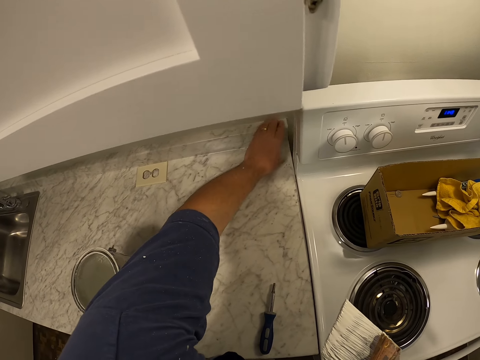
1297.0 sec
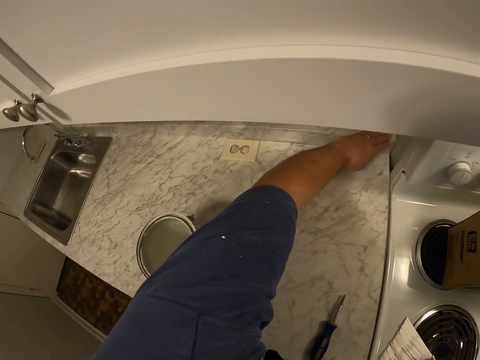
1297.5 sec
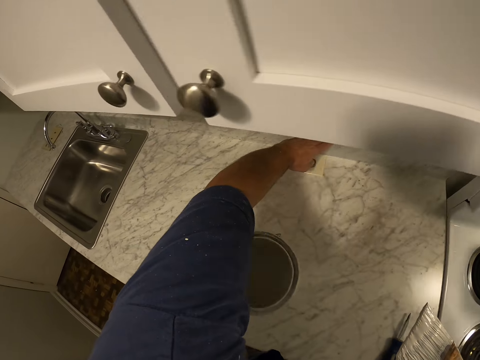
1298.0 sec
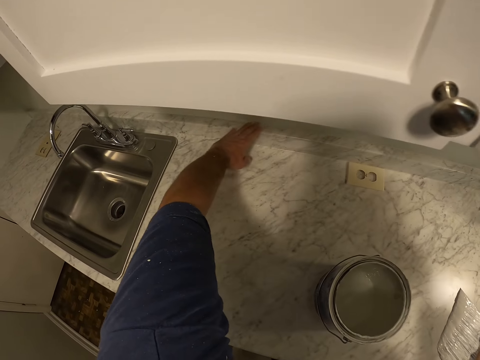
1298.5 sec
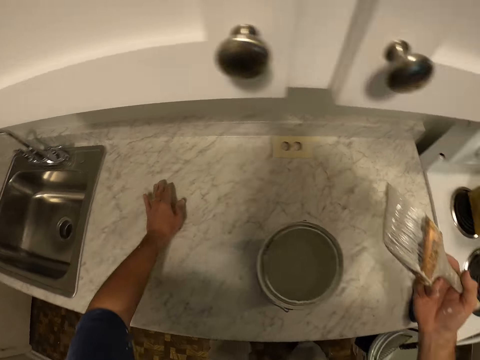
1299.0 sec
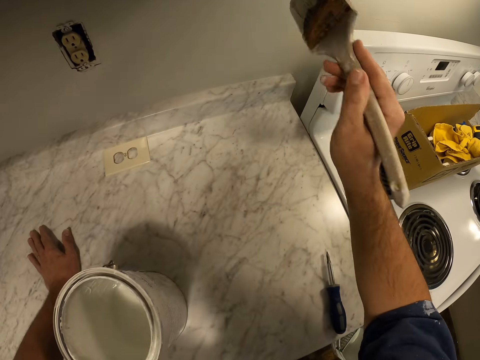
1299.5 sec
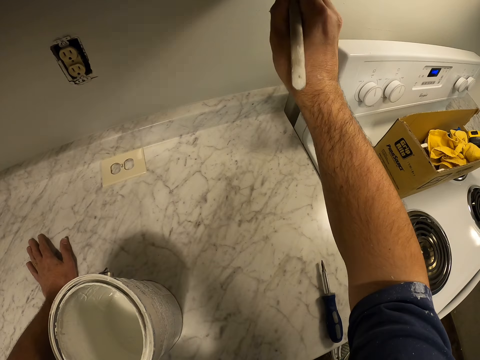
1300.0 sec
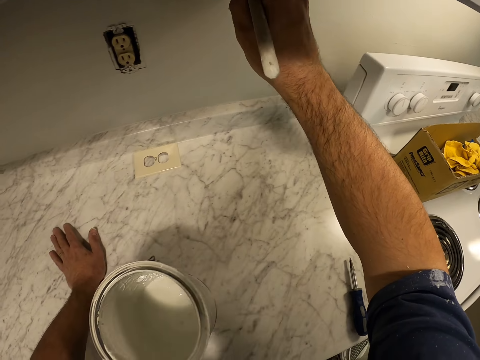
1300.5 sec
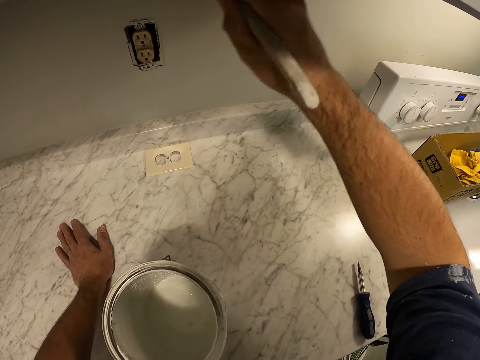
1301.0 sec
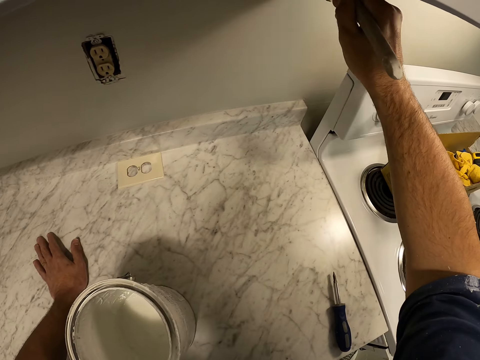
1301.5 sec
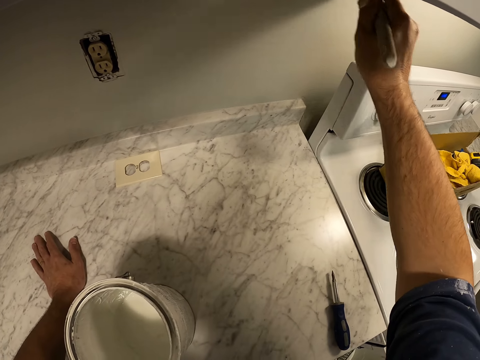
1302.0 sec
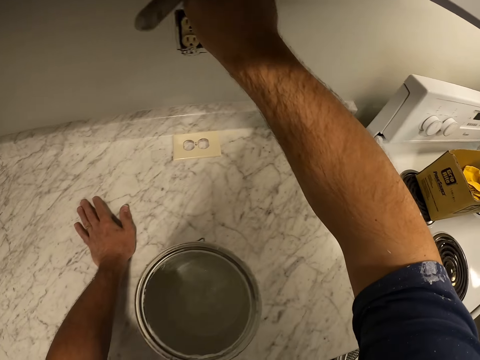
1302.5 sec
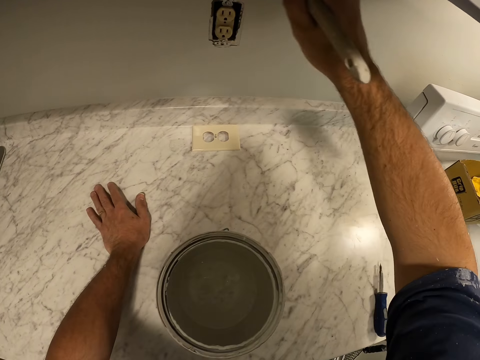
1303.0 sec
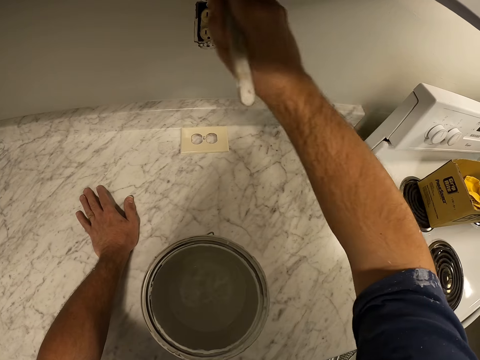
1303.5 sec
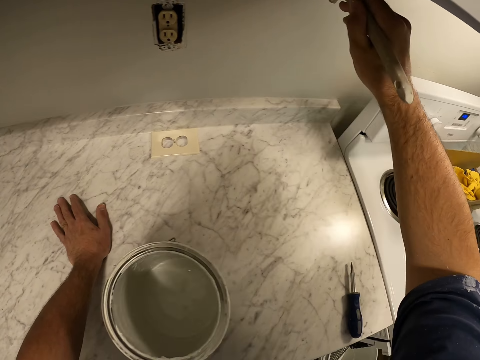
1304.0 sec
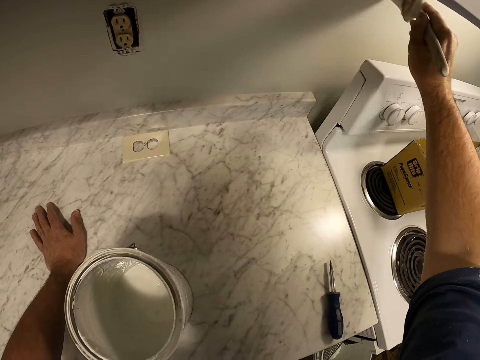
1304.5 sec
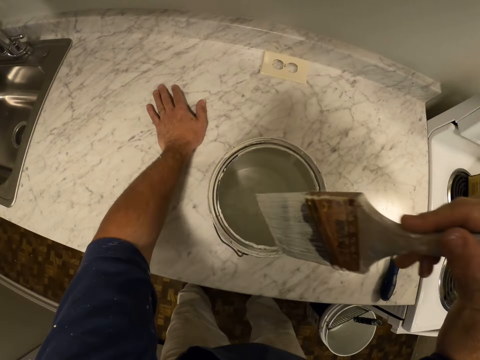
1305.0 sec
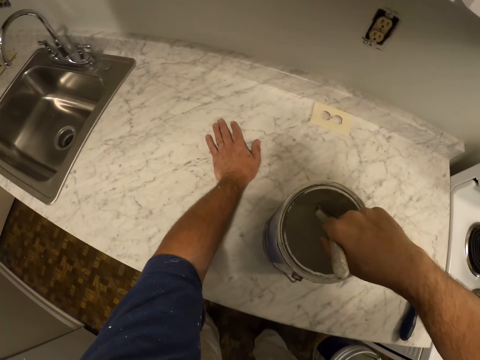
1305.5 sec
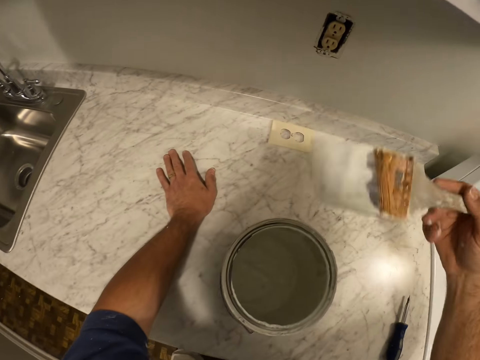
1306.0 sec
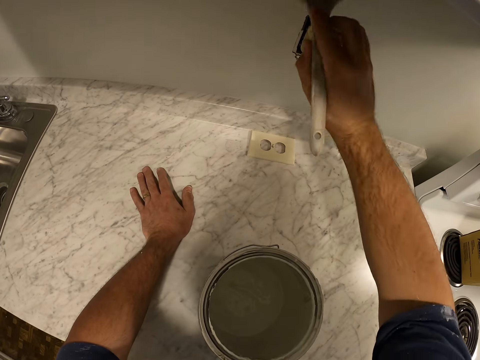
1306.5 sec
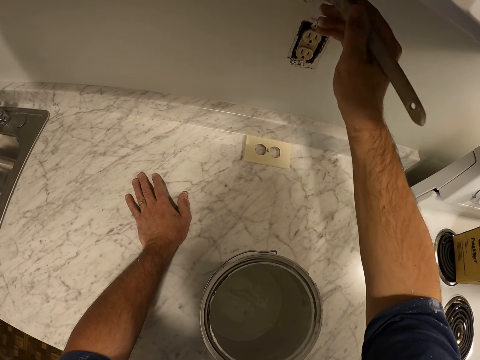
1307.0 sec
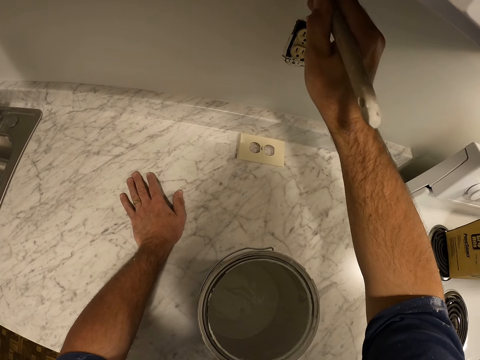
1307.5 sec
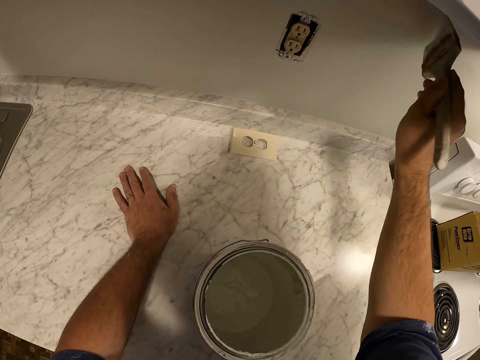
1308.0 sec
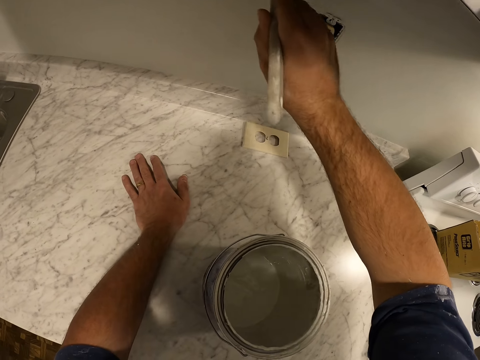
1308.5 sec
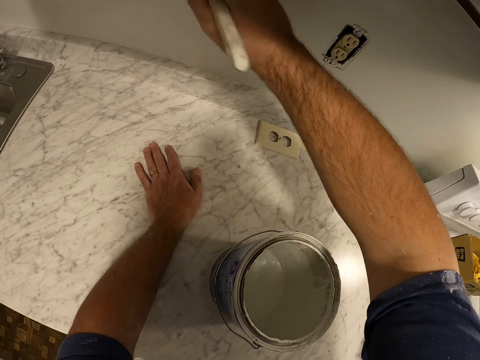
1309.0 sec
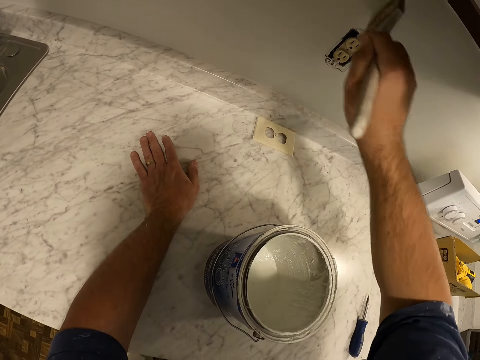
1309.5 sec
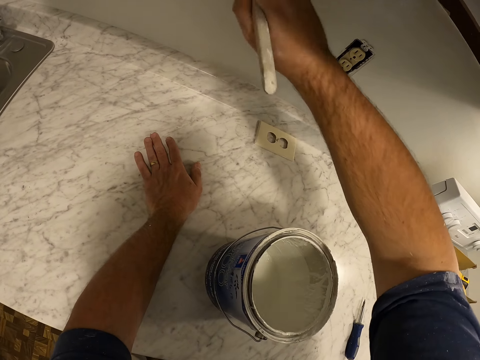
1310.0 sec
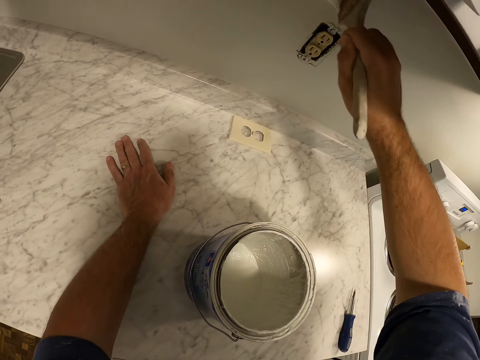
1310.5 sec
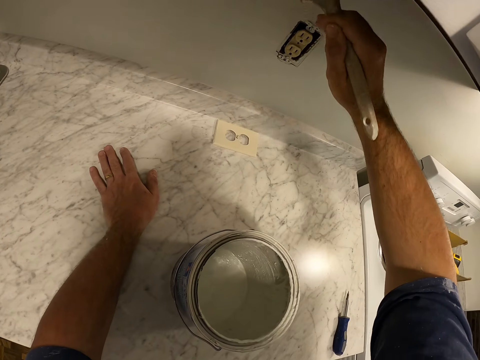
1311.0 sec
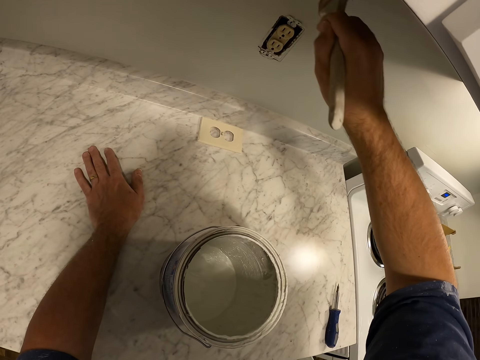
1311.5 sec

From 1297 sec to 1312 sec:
The camera wearer paints the wall of the kitchen with the paint brush. They get more paint from the paint container with the paint brush. They paint the wall of the kitchen with the paint brush.

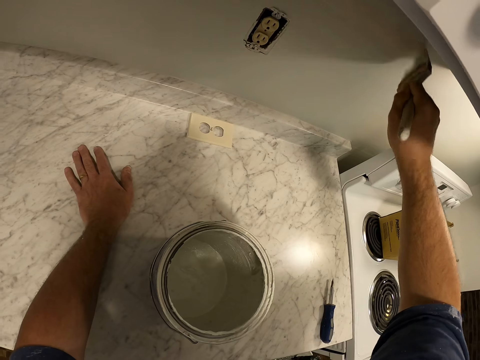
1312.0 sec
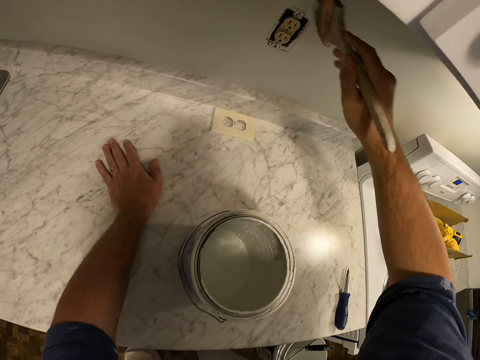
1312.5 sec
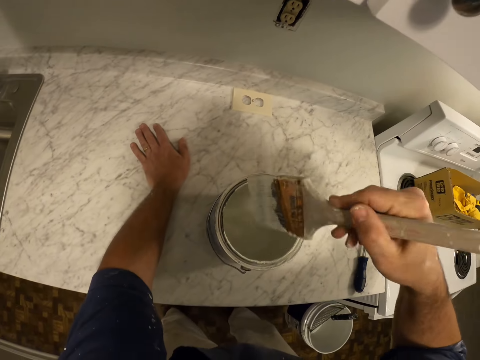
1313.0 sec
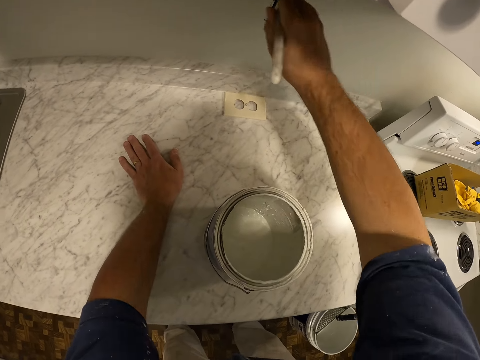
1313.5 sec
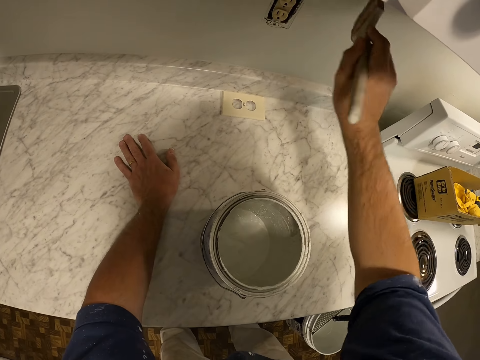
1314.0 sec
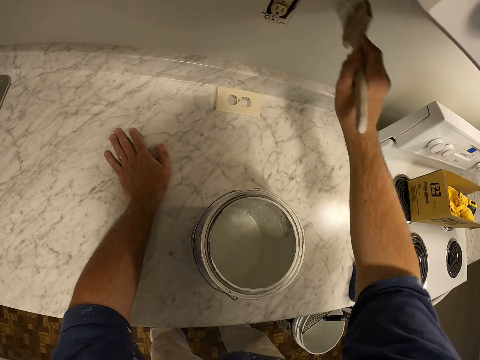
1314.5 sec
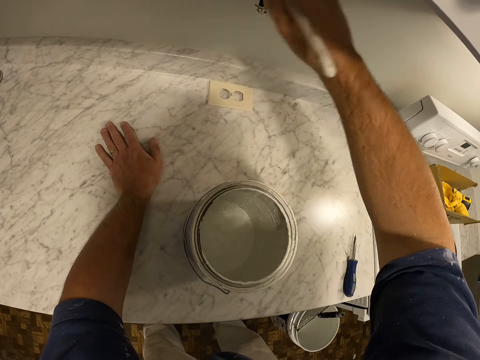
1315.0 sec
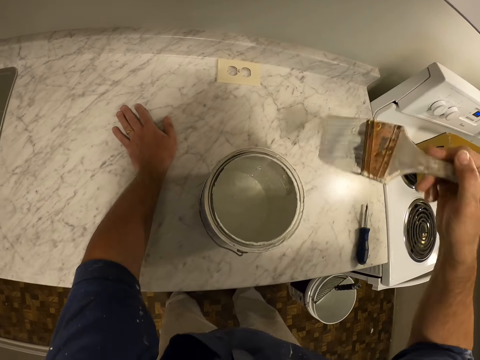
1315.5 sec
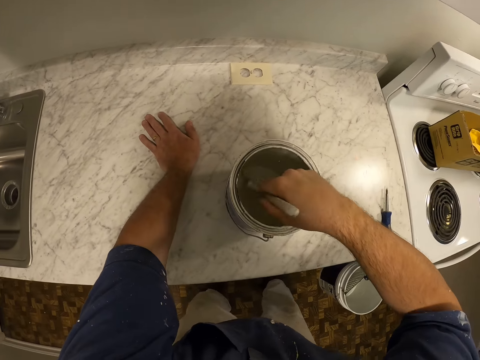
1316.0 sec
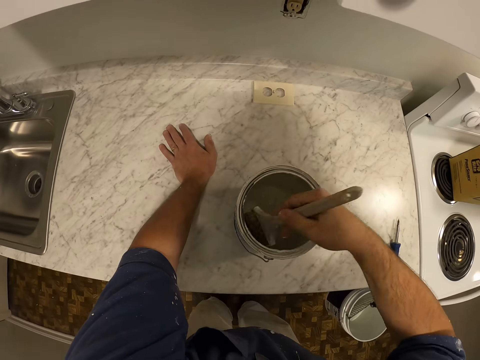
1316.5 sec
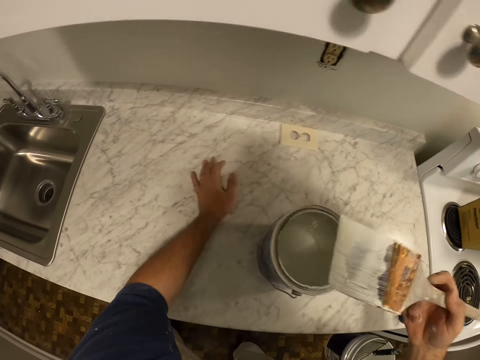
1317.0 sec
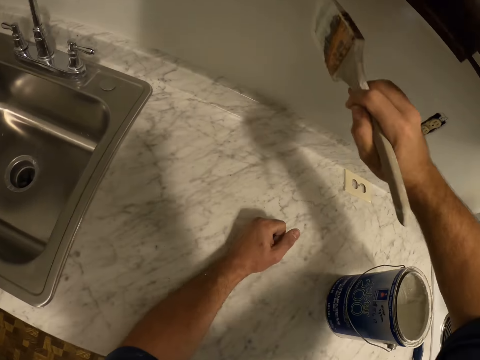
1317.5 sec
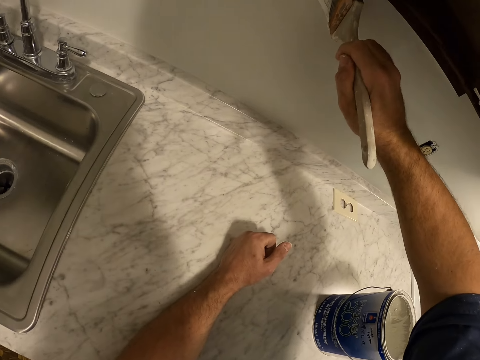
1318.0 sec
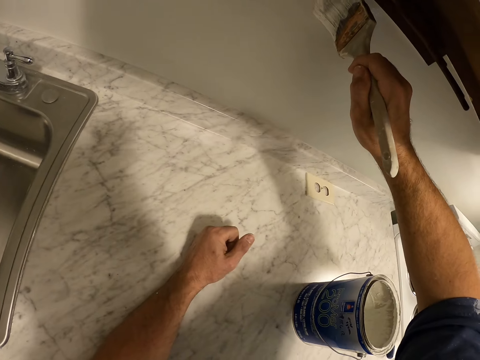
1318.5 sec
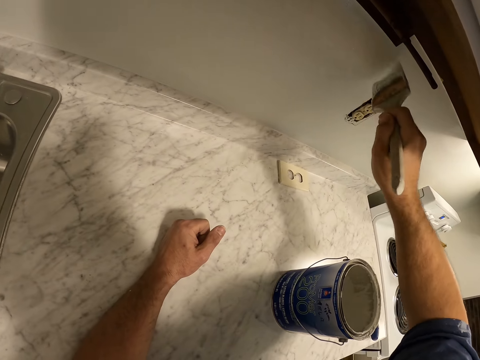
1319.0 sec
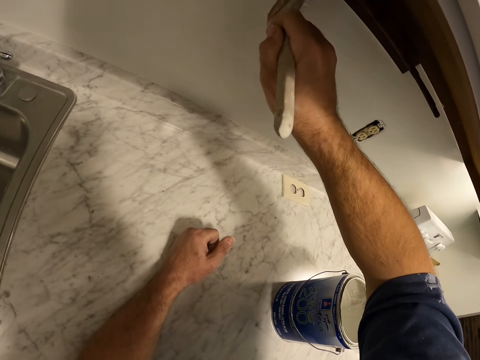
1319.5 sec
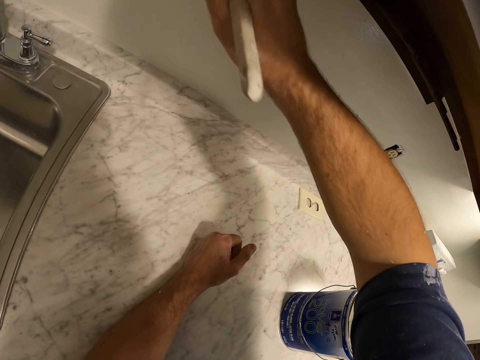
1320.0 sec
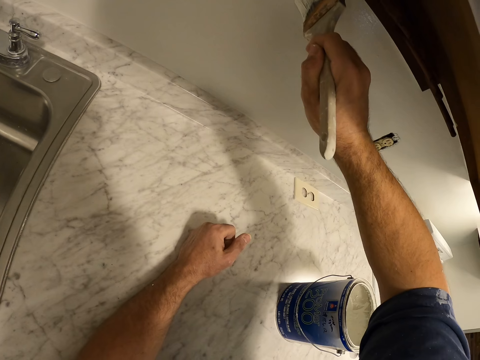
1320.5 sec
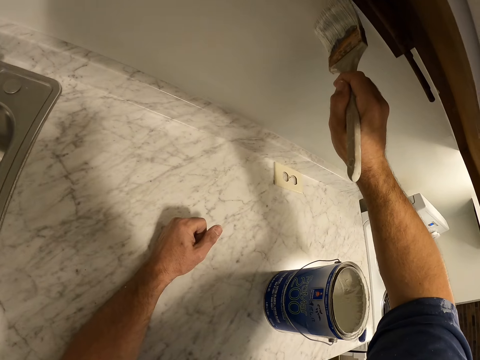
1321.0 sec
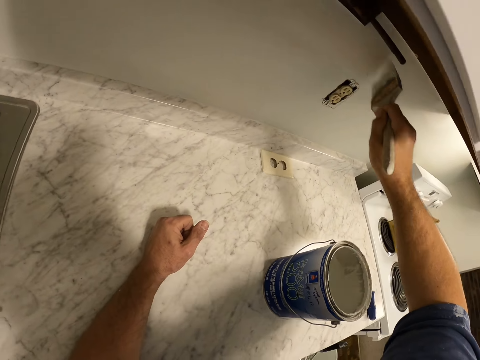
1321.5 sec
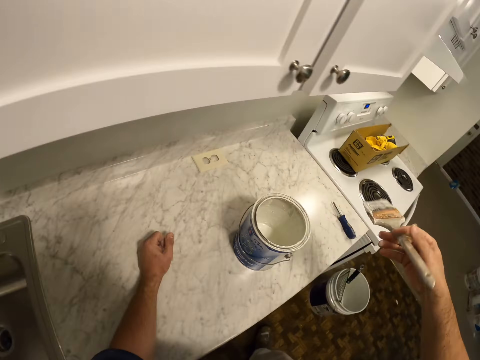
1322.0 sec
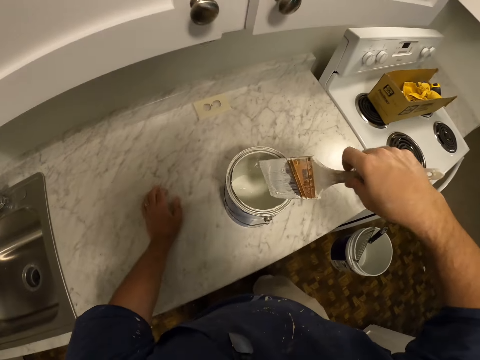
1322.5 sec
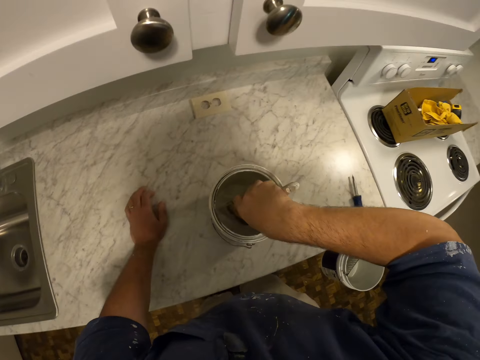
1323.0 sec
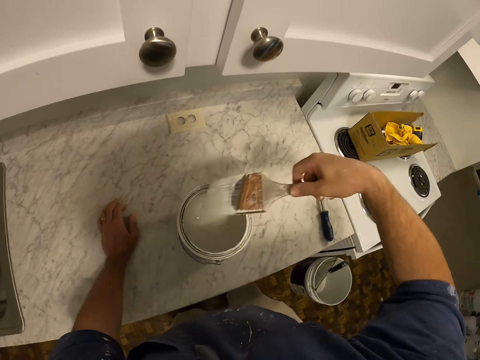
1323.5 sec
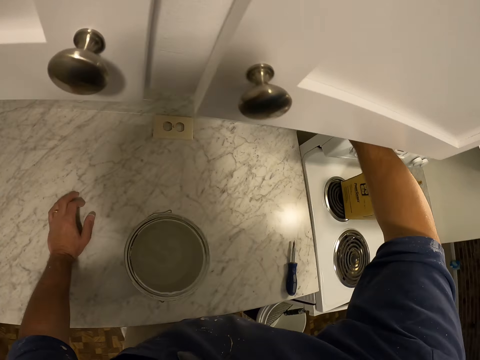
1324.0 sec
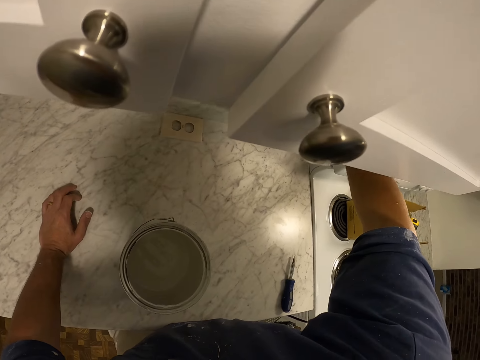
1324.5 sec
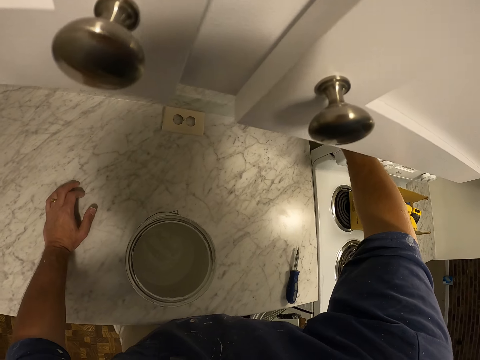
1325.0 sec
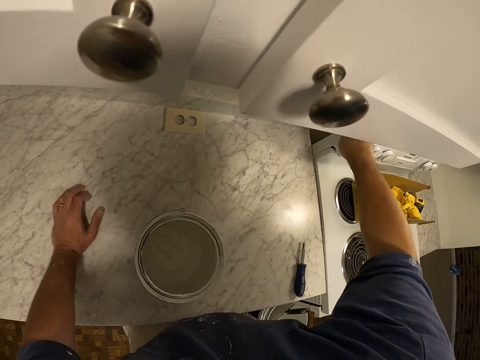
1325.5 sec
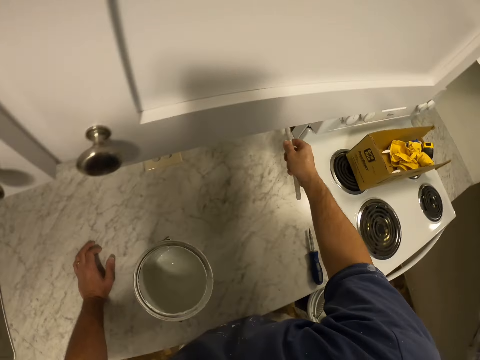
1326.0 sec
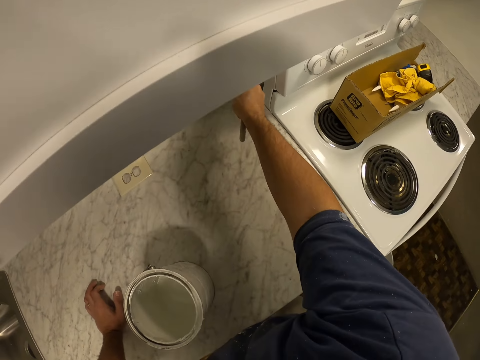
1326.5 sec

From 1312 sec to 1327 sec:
The camera wearer gets more paint from the paint container with the paint brush. They paint the wall of the kitchen with the paint brush. They get more paint from the paint container with the paint brush. They paint the wall of the kitchen with the paint brush.
